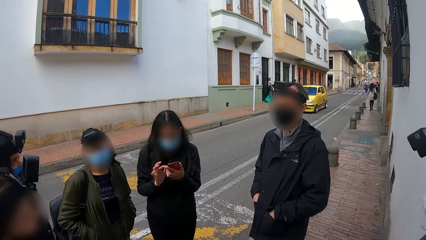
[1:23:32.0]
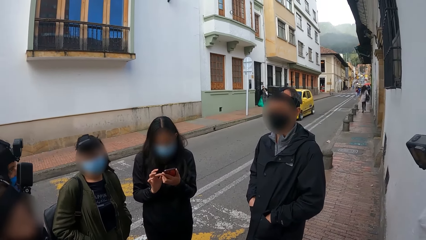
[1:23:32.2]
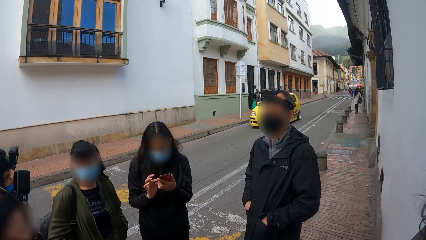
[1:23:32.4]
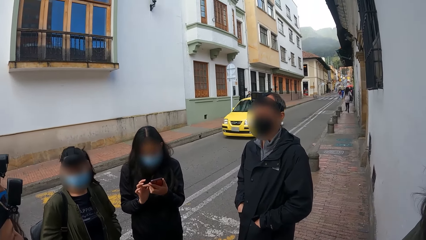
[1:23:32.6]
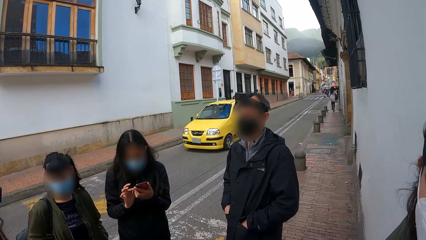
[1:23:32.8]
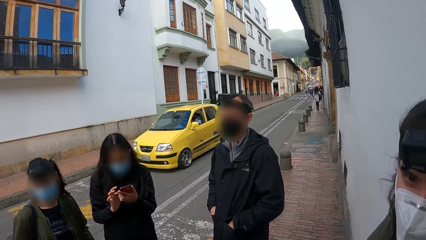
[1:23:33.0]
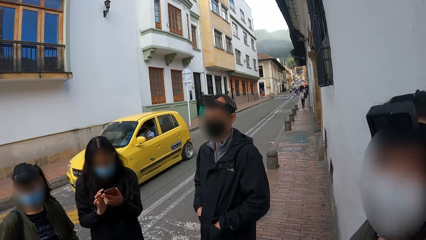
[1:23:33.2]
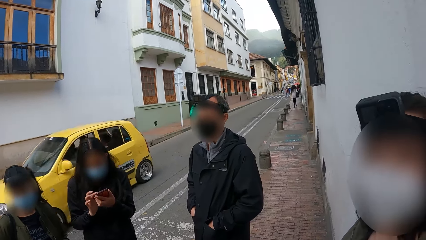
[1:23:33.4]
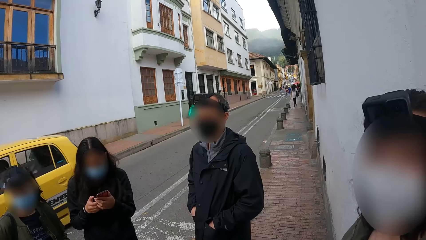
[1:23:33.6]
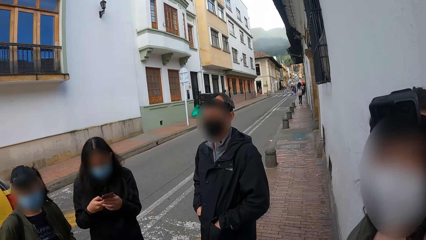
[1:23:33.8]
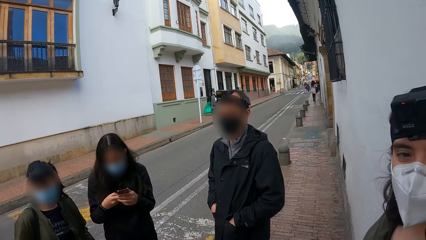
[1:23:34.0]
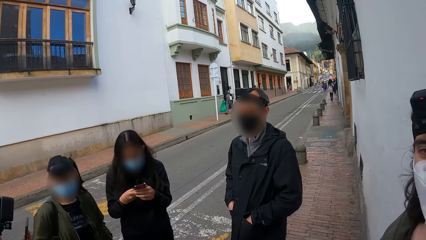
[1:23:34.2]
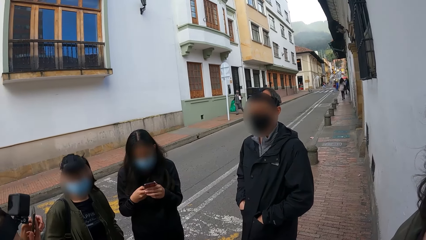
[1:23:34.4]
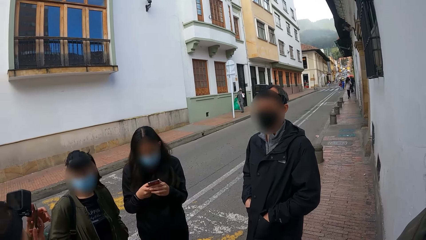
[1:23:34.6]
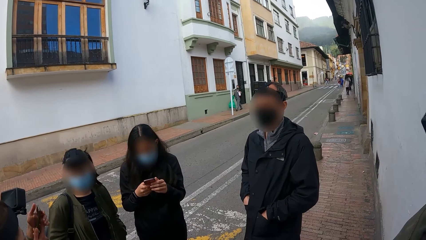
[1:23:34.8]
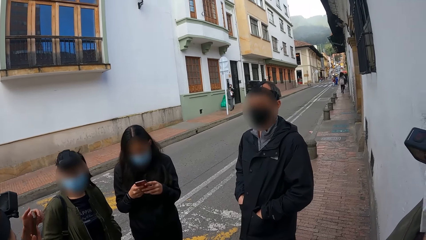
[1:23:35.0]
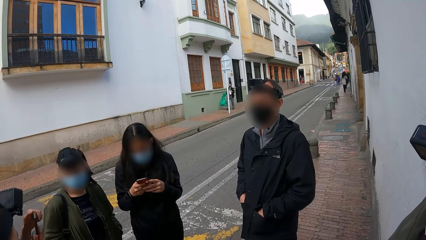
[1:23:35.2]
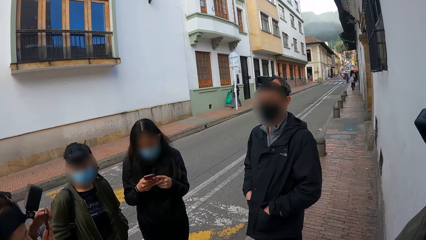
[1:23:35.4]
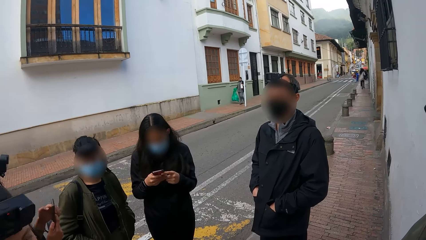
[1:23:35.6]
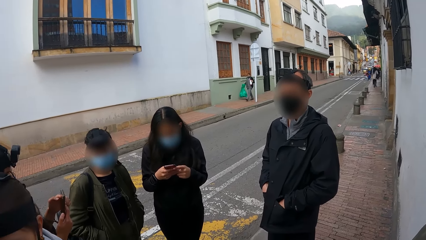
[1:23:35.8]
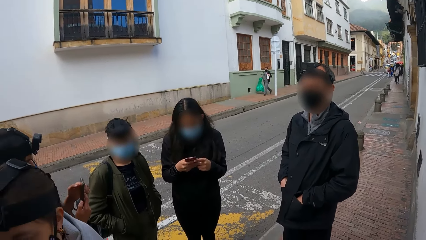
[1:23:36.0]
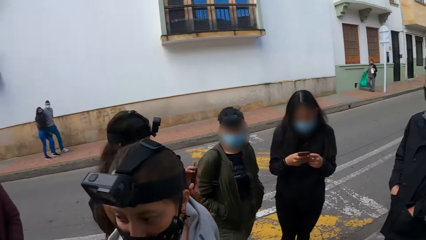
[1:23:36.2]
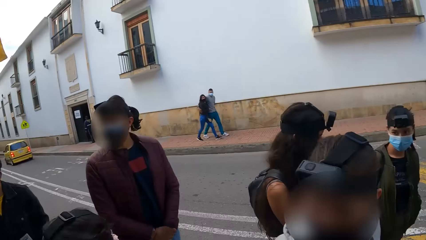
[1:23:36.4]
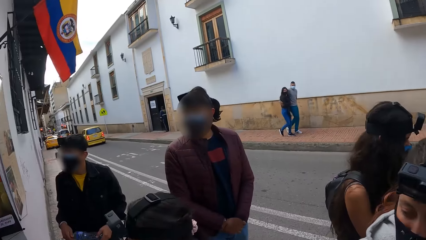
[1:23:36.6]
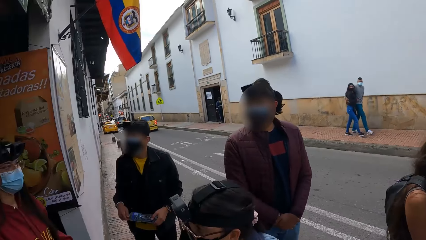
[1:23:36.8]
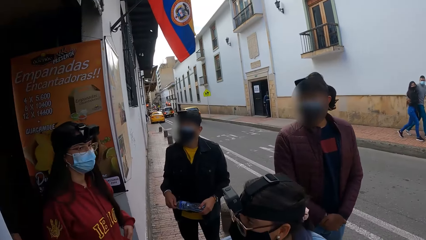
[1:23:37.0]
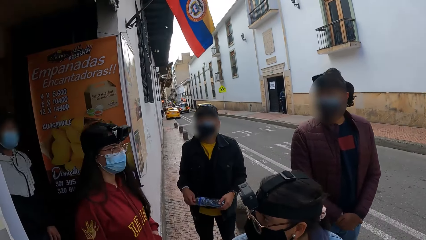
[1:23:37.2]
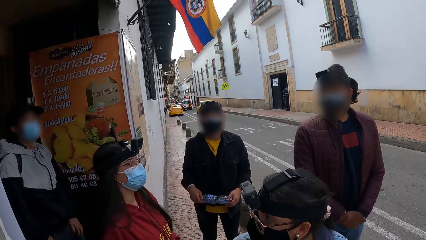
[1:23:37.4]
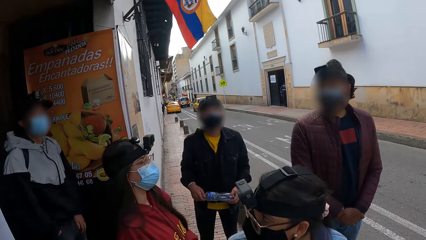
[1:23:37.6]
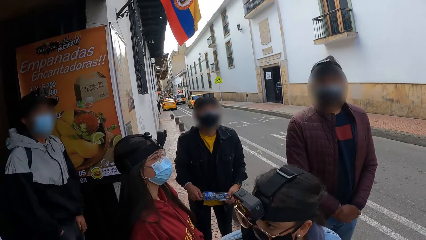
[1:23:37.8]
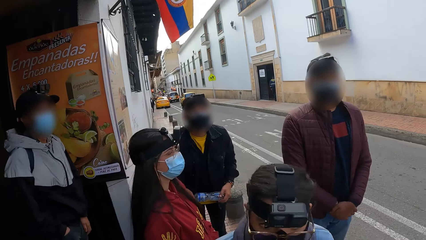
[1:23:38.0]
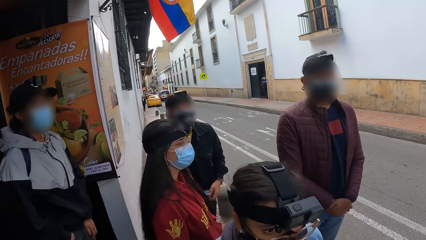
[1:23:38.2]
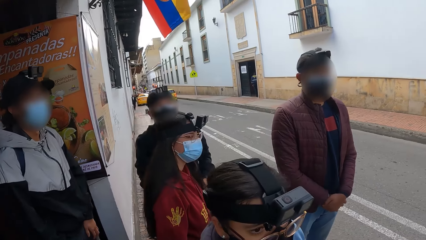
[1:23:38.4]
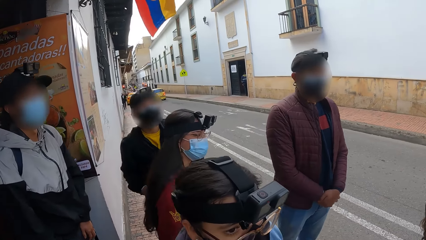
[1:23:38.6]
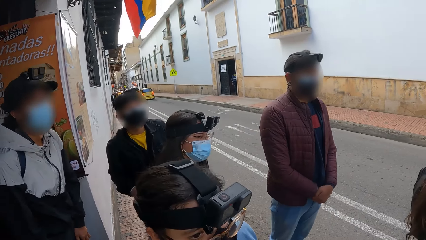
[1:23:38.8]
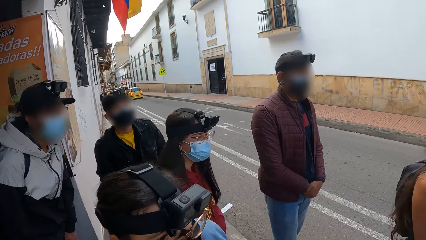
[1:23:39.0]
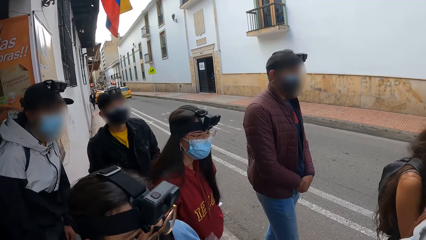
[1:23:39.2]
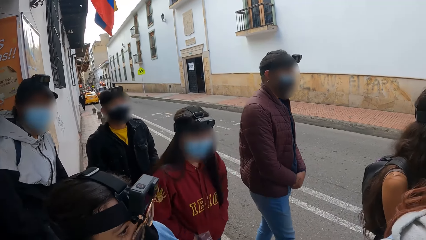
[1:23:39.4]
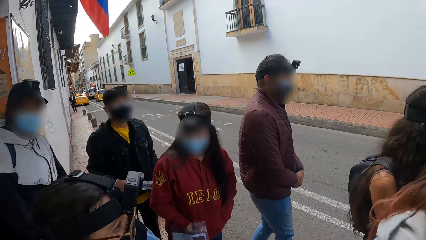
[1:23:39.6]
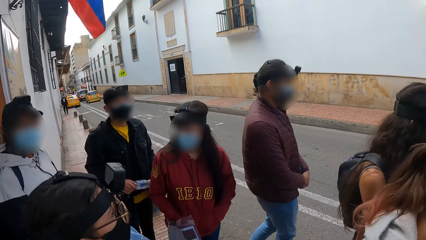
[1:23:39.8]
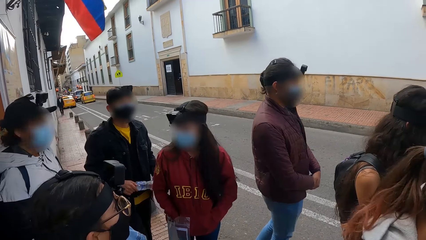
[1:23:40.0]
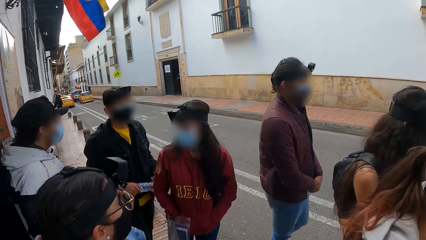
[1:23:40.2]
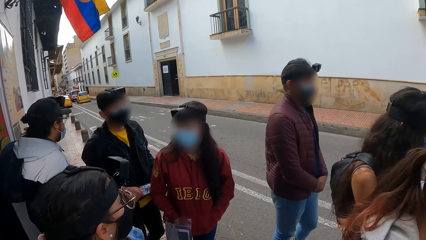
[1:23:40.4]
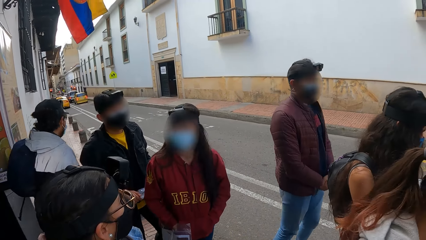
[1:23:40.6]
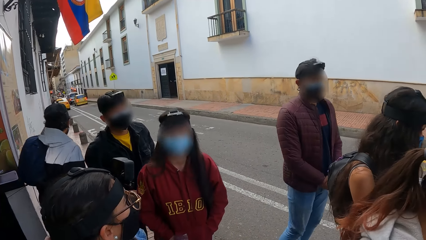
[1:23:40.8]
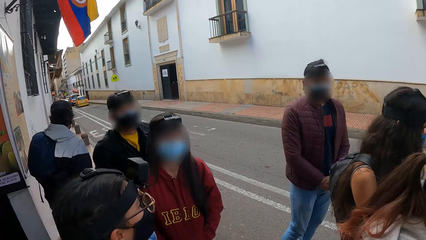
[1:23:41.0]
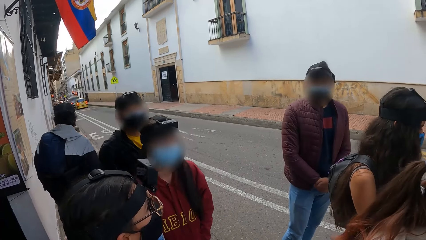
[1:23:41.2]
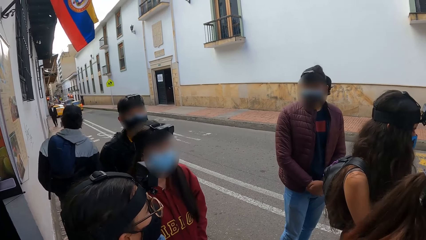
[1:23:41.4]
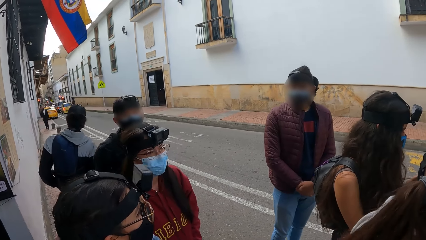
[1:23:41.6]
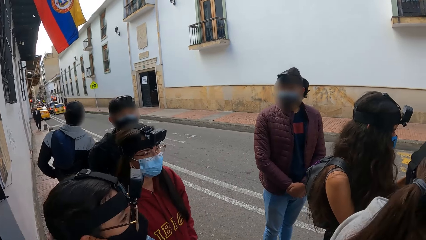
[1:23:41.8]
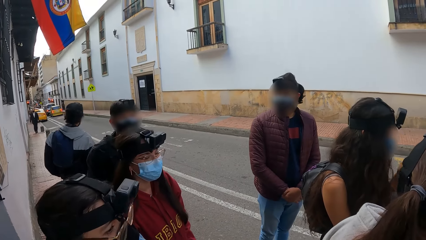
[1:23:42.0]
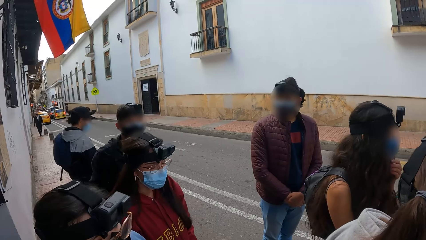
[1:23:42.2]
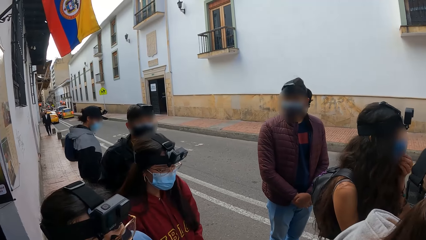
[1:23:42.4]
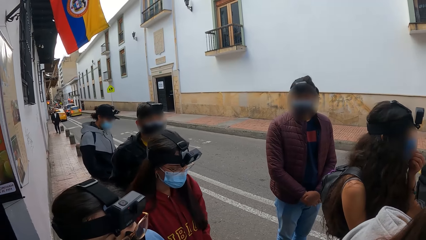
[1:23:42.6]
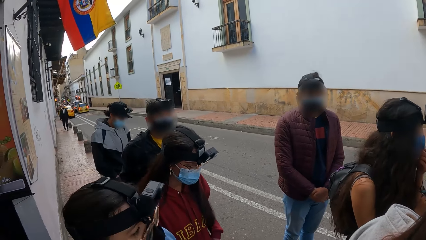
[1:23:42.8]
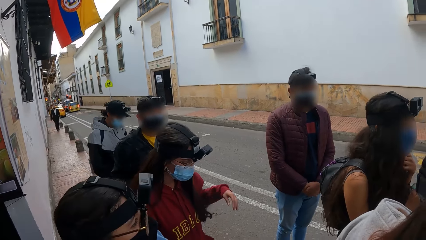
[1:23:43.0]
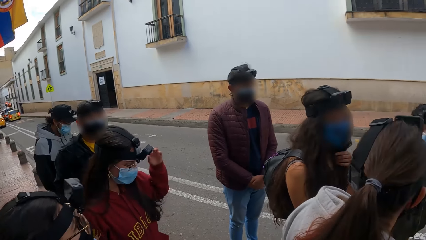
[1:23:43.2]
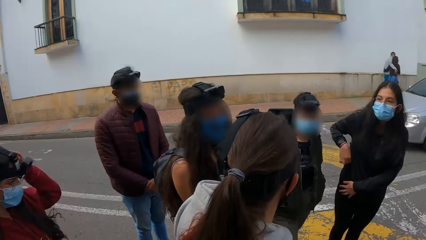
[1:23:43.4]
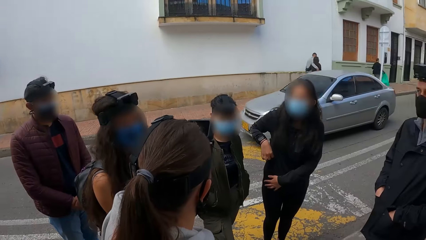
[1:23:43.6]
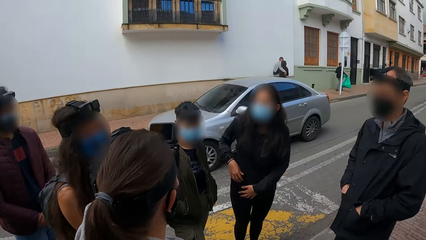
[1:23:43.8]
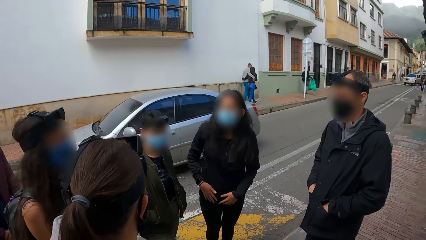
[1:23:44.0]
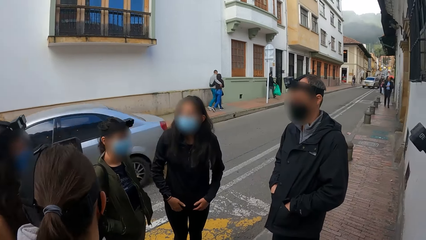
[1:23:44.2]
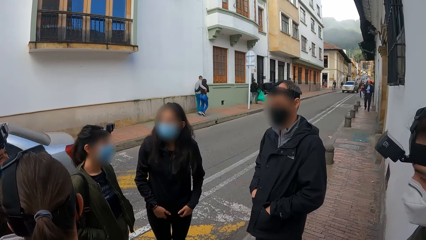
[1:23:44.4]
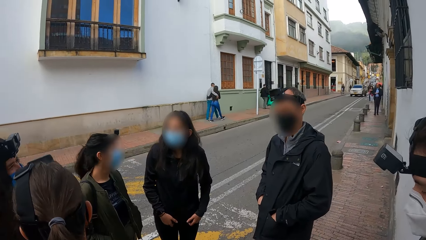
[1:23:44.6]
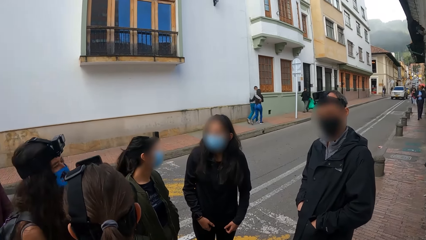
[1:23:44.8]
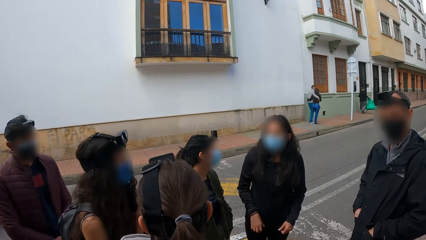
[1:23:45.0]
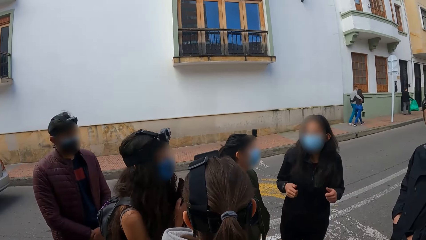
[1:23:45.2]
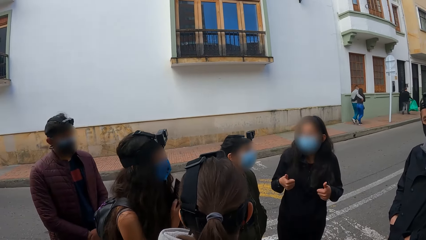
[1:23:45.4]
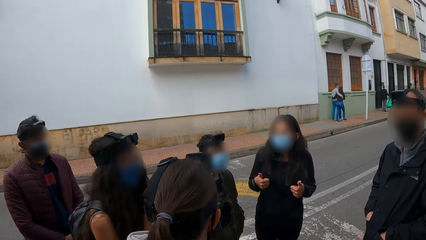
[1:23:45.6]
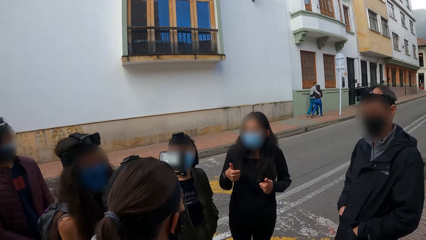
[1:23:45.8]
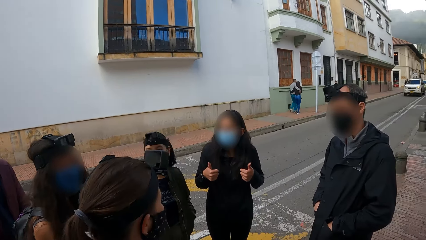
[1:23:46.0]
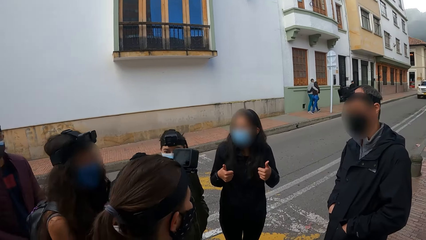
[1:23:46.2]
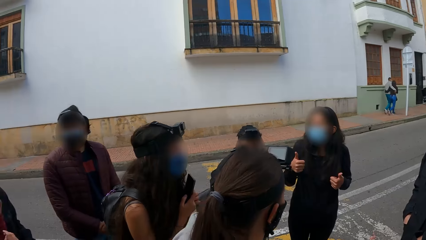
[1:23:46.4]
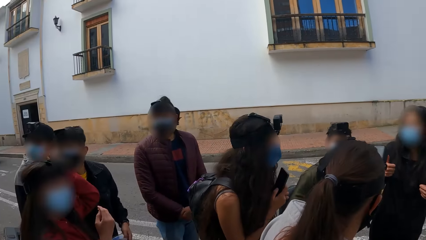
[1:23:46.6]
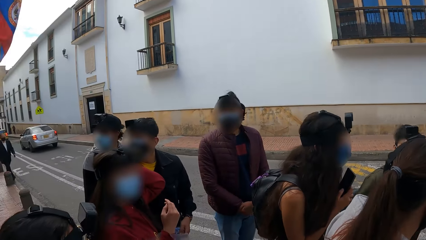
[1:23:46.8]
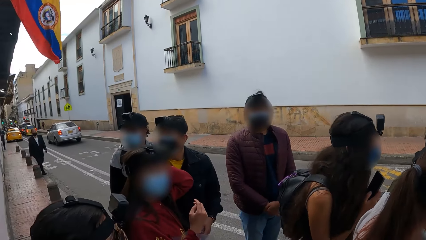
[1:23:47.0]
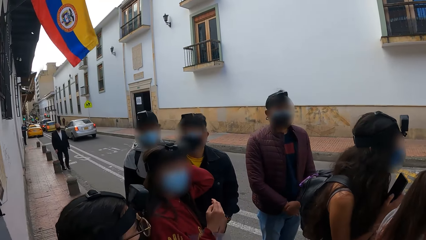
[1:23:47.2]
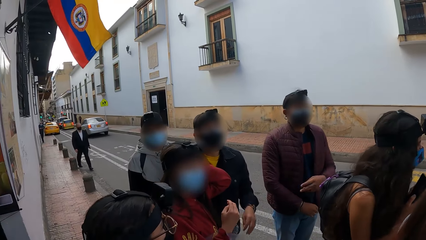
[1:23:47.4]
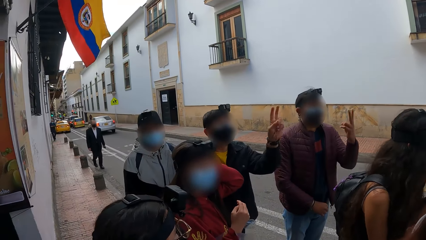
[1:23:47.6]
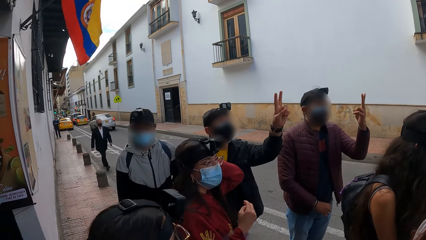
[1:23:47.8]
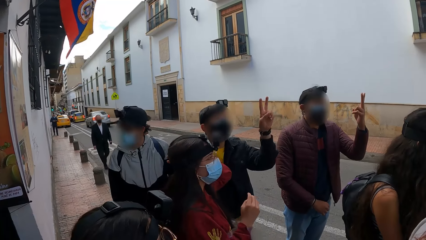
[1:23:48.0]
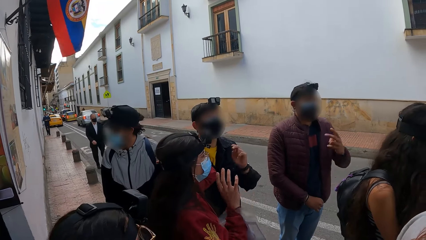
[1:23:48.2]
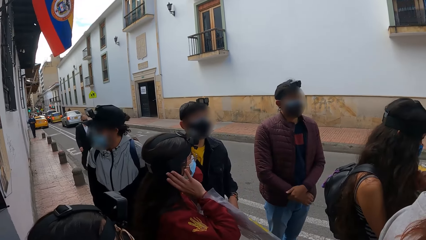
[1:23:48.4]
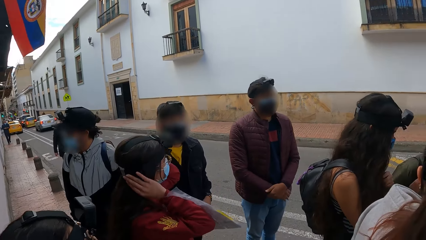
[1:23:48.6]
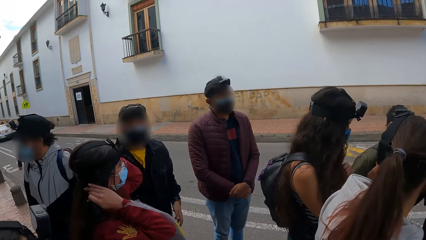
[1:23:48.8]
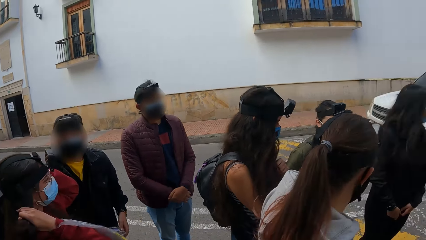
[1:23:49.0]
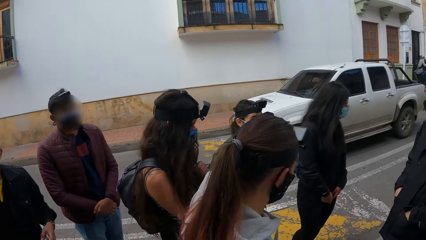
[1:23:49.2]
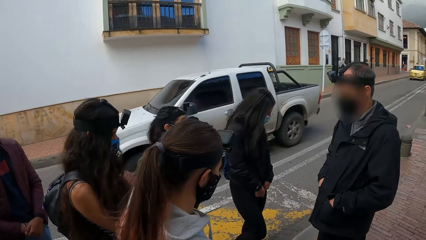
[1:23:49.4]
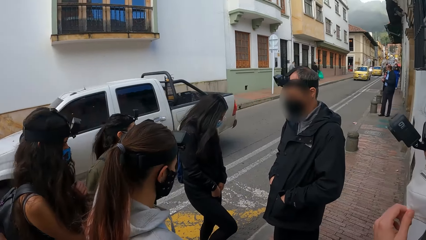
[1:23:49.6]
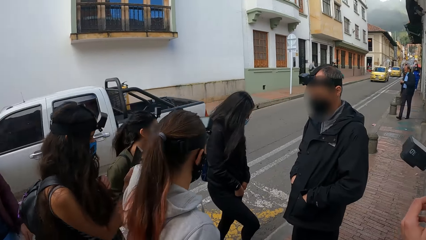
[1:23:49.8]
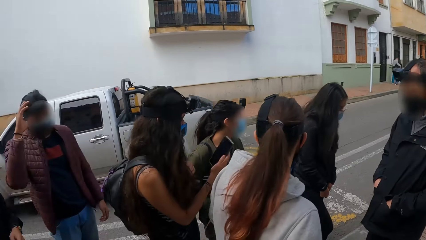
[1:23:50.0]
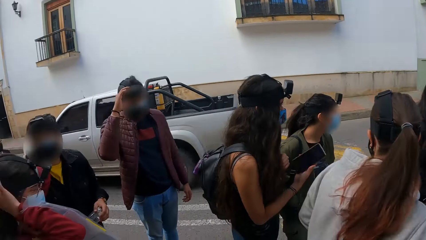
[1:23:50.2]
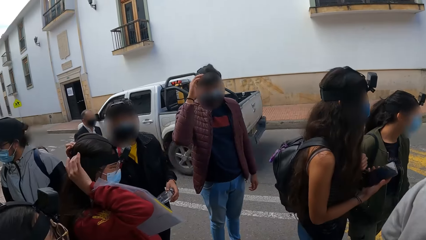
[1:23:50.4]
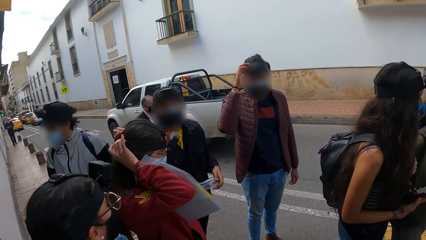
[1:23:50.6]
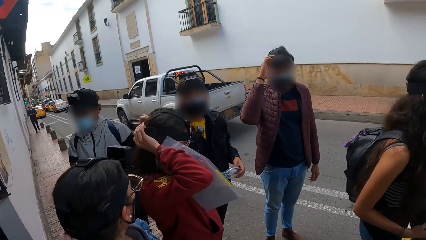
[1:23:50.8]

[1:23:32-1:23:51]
A yellow car drives past the camera wearer on the road. A person stares at the camera wearer. A woman operates the phone with her hands. The camera wearer looks around. Another woman walks out of a building to the roadside. A man walks out of a building to the roadside. A white car drives past the camera wearer on the road. The first woman interacts with the camera wearer and others in the group. Another man raises up his left hand. A third man raises up his left hand. The second woman adjusts her hair with her right hand. A white pick-up car drives past the camera wearer on the road.
